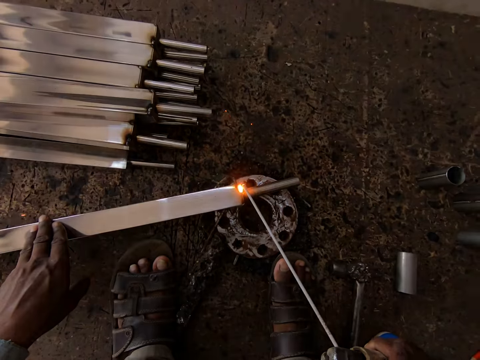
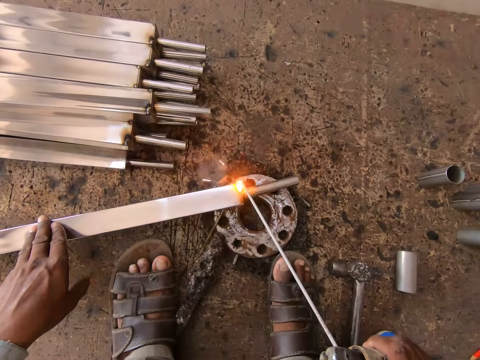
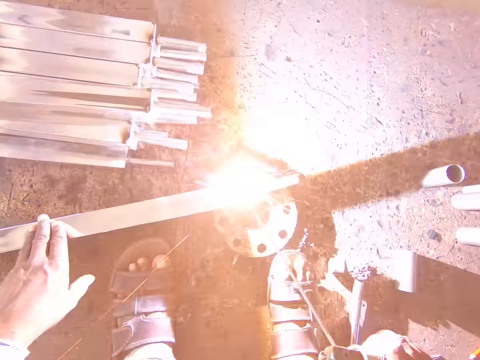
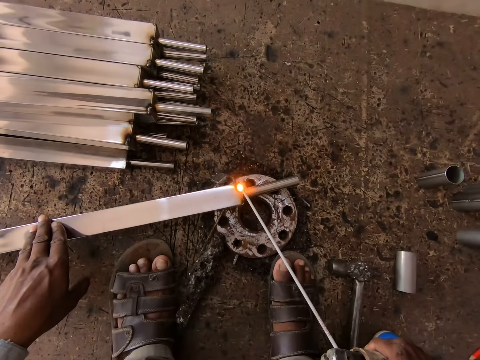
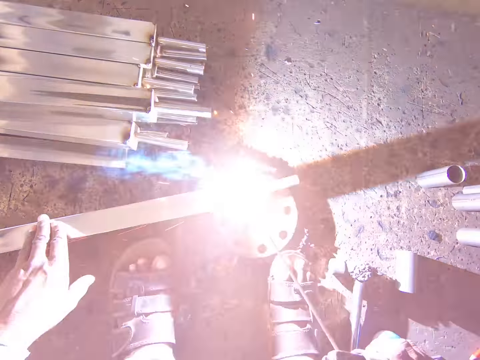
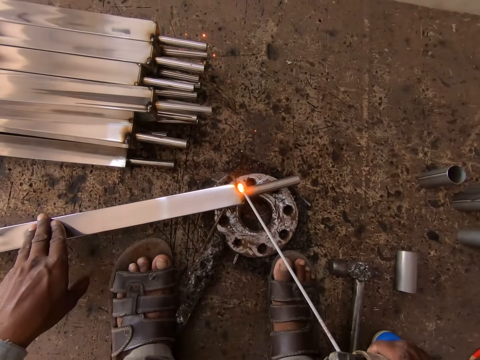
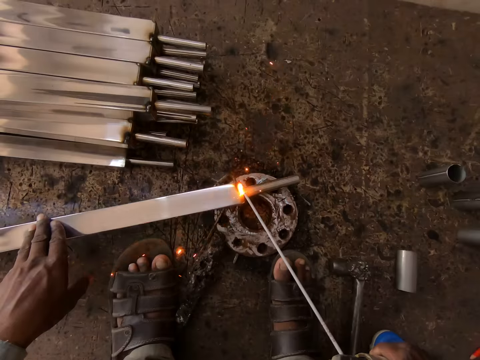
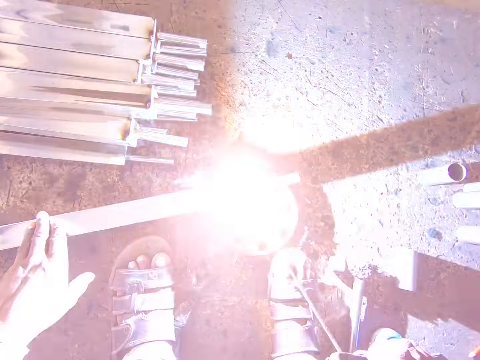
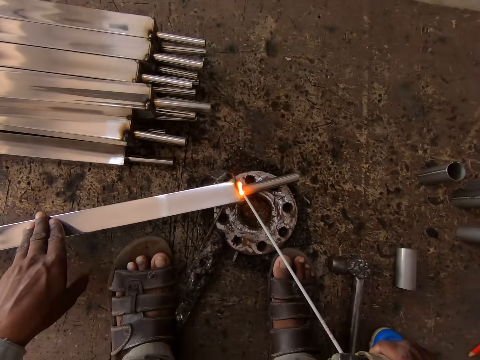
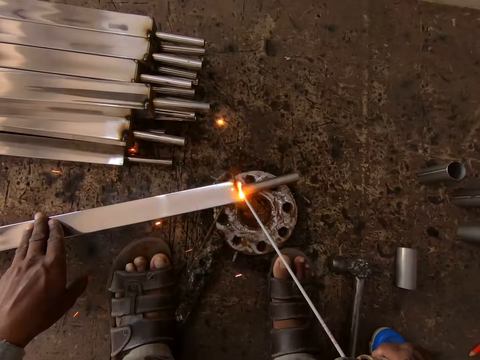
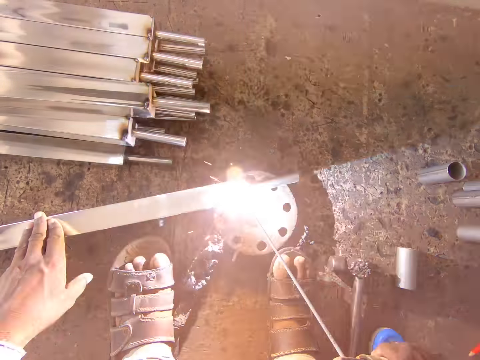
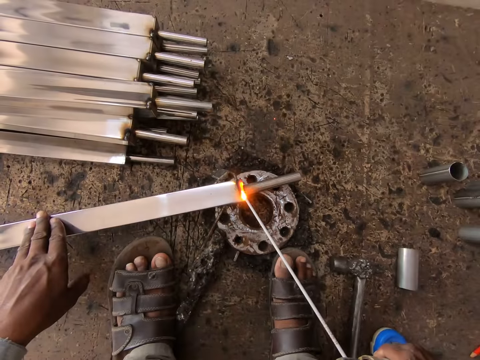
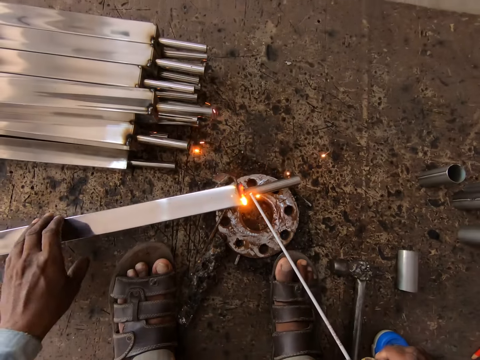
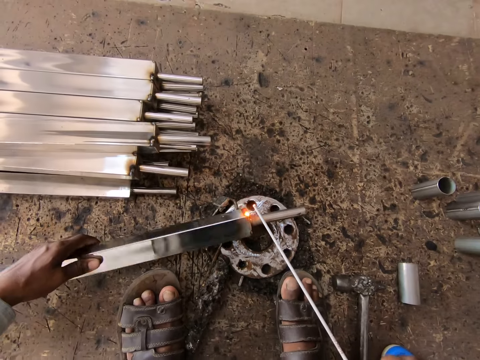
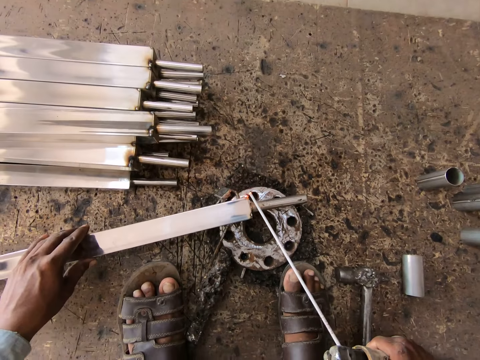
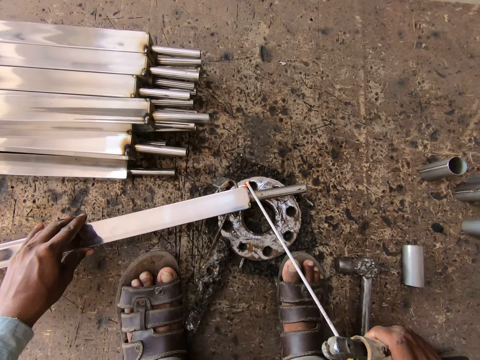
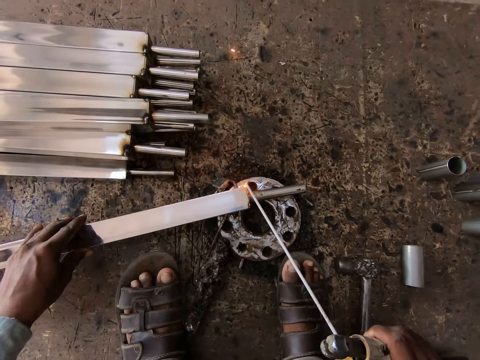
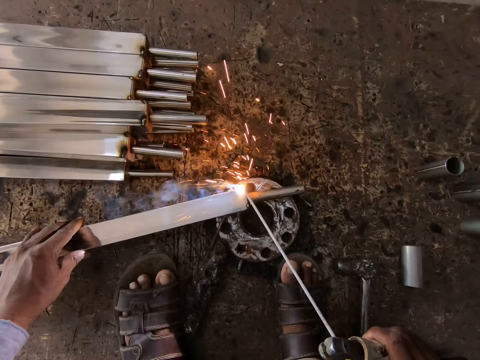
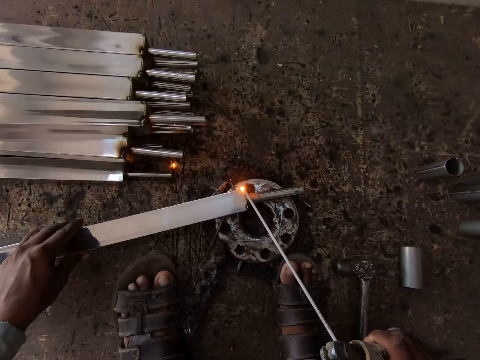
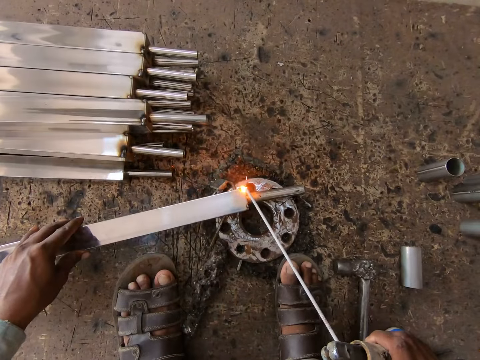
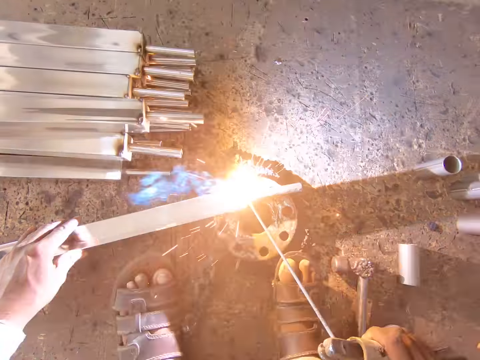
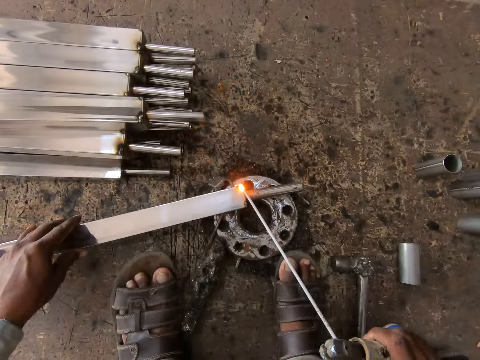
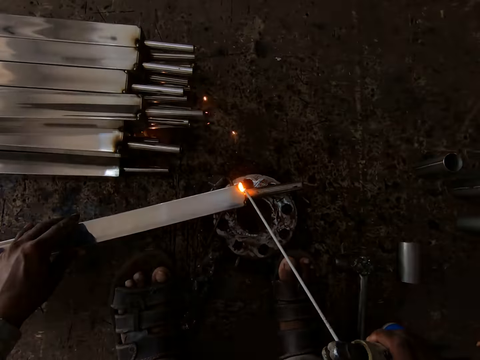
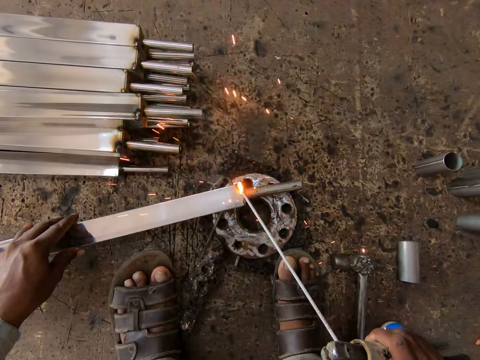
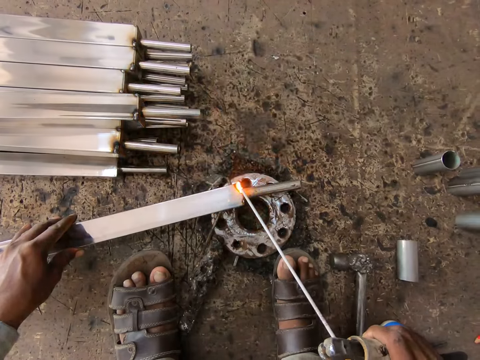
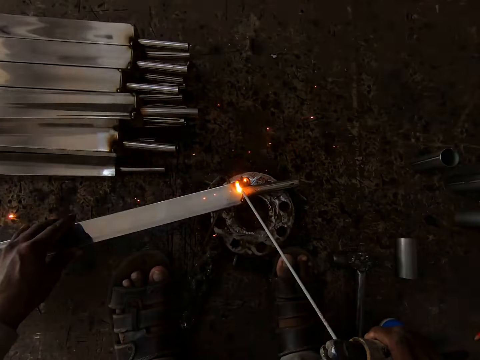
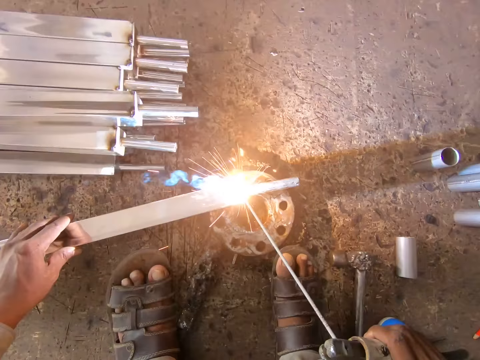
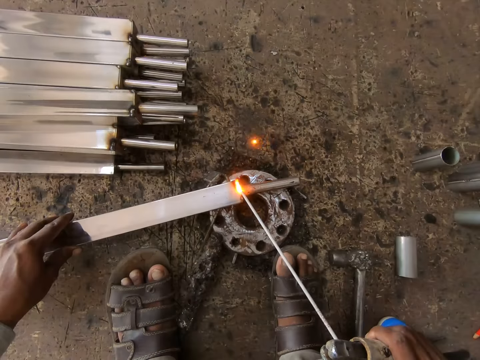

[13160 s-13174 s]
The camera wearer turns the stainless metal on the ground with his left hand. He welds the stainless metal with the welding tong in his right hand.

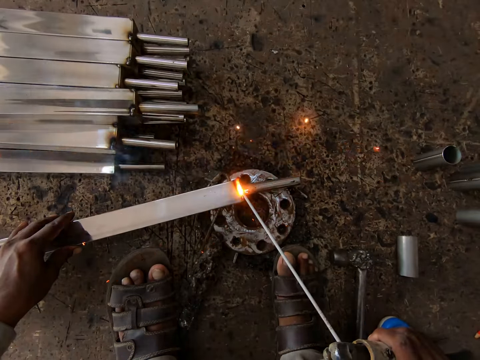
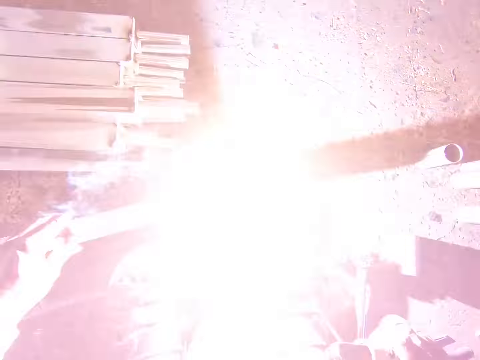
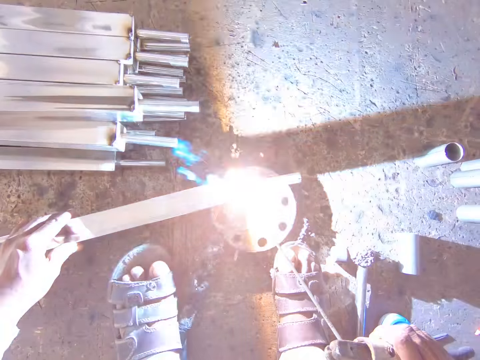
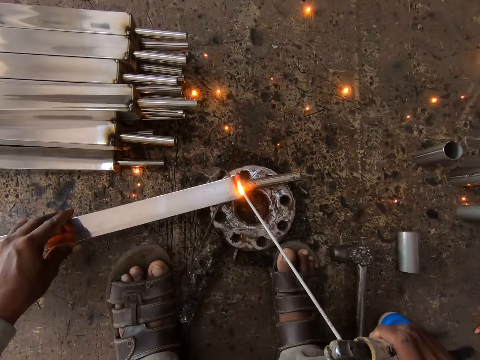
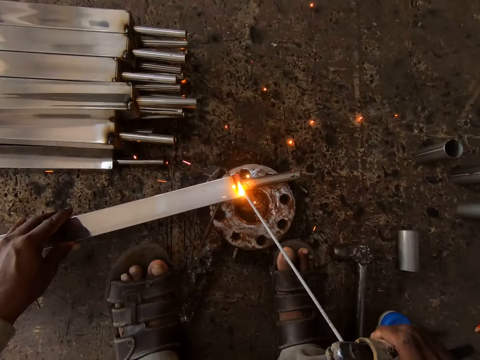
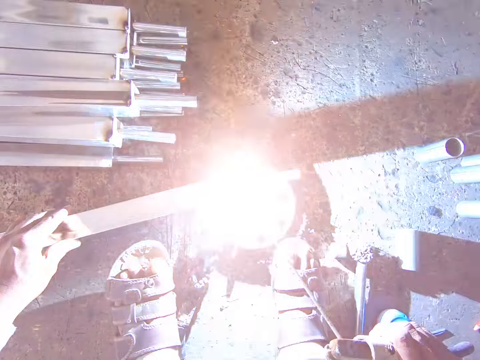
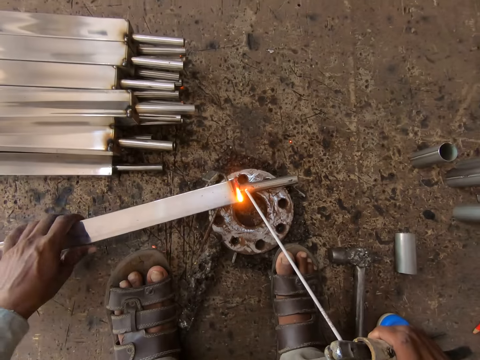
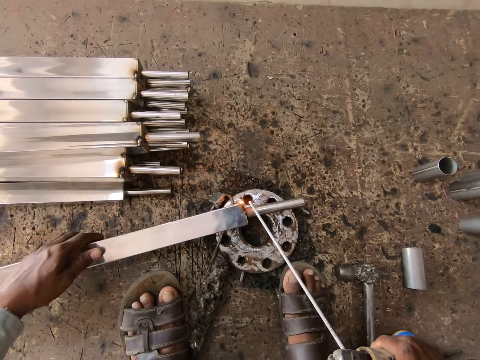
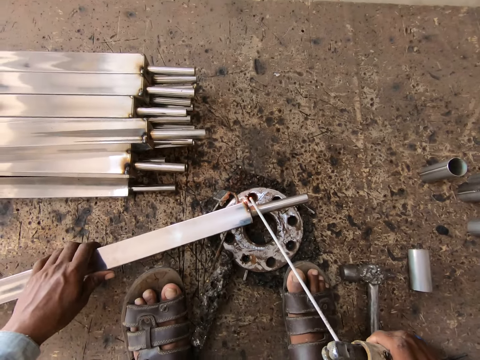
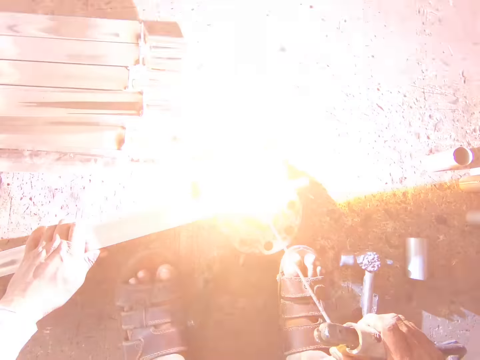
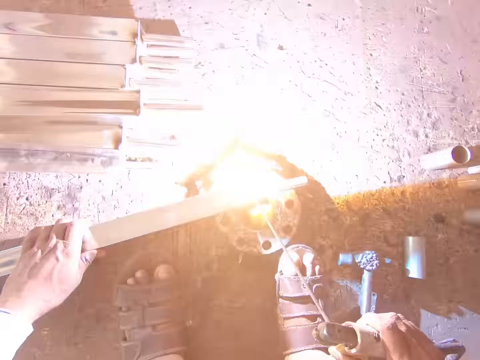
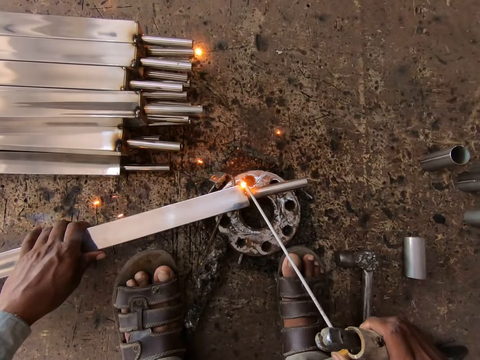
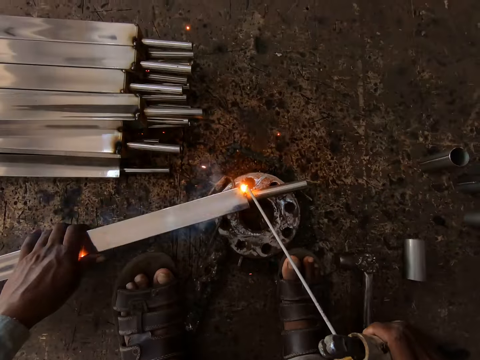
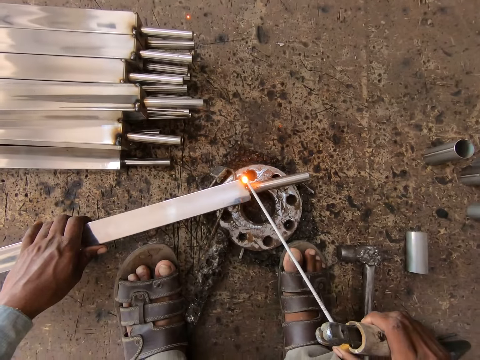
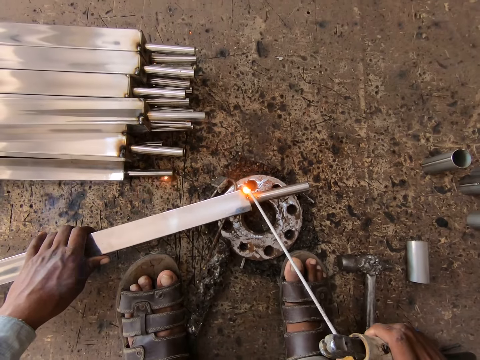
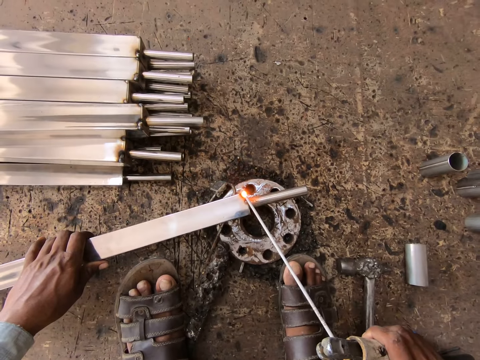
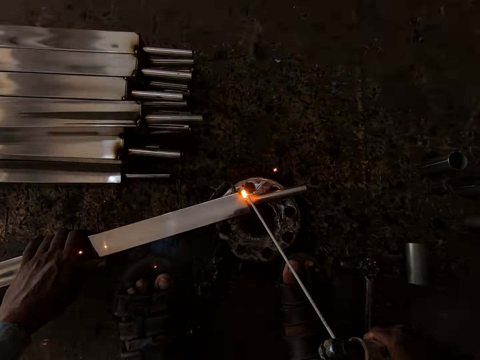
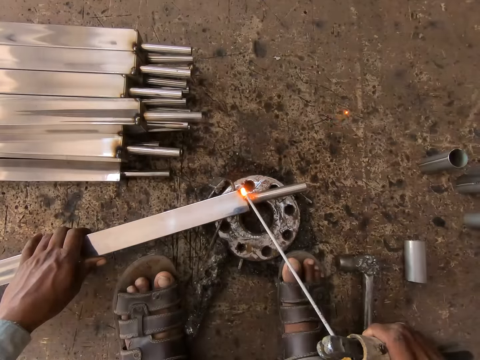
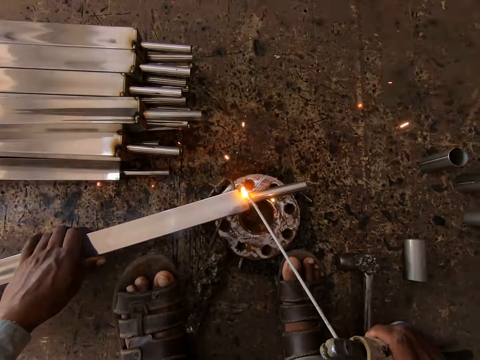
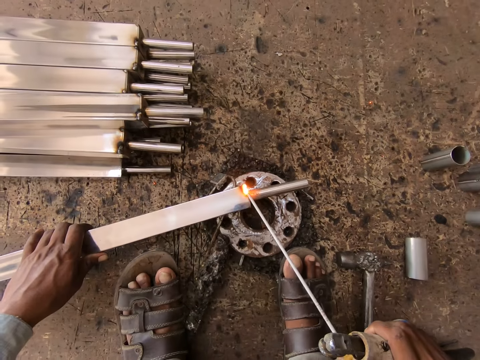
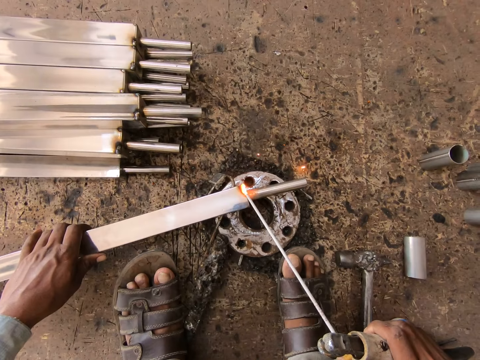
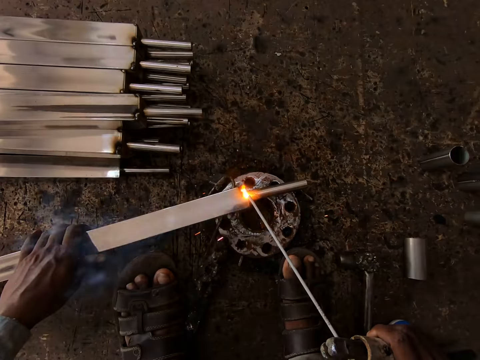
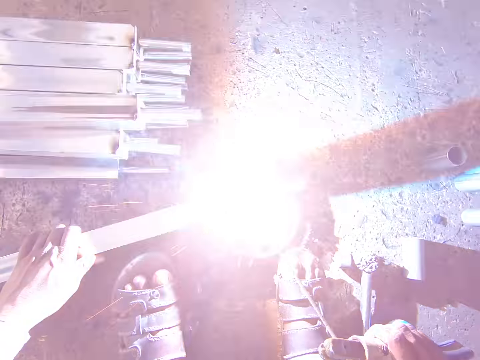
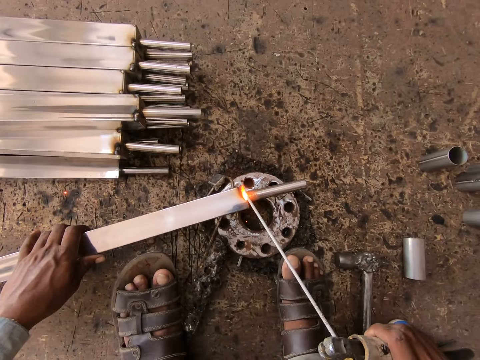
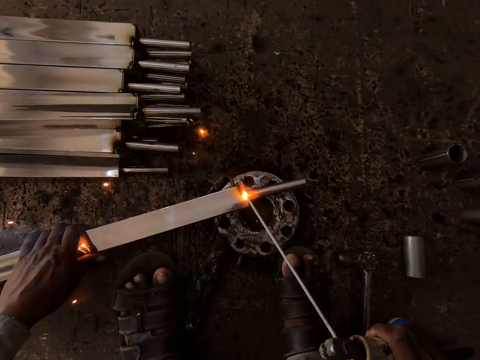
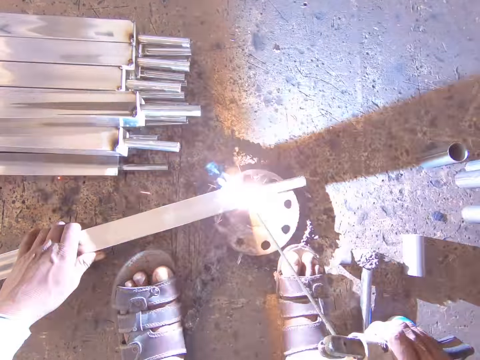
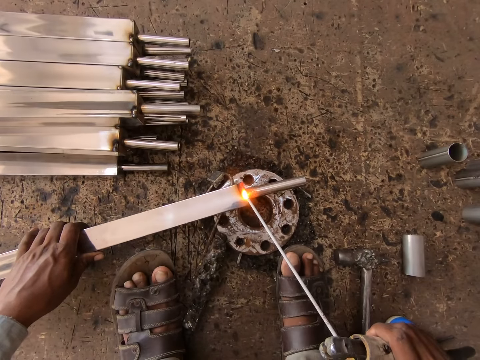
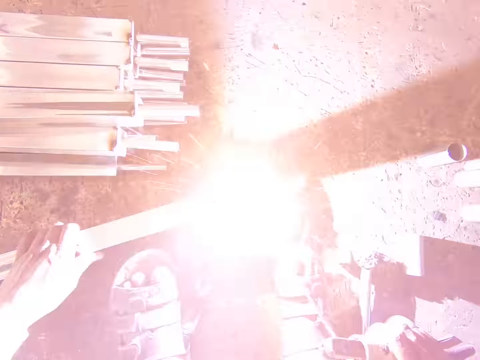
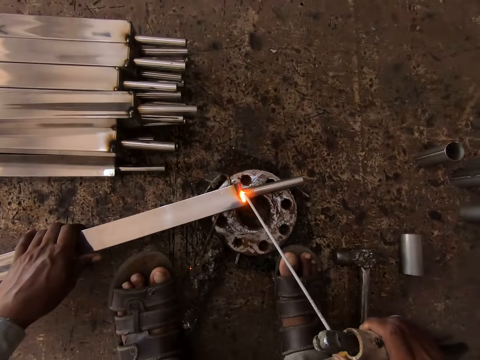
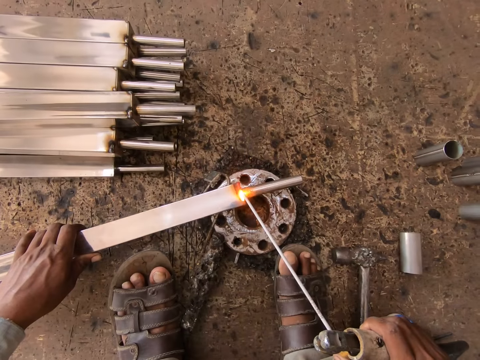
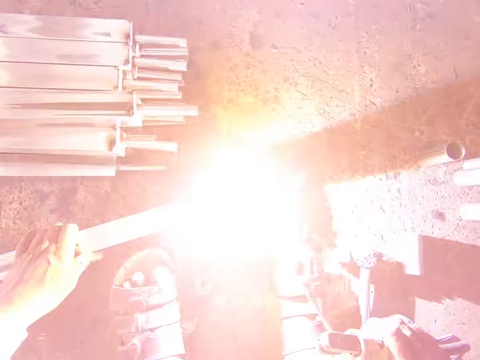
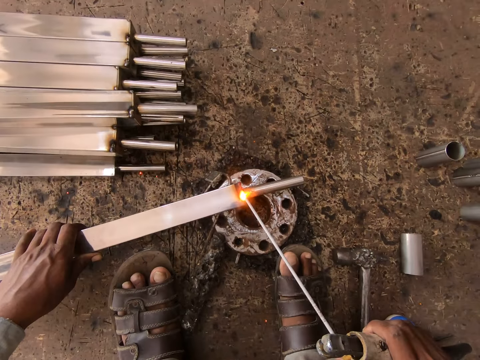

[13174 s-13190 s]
The camera wearer turns the stainless metal on the ground with his left hand. He welds the stainless metal with the welding tong in his right hand.
